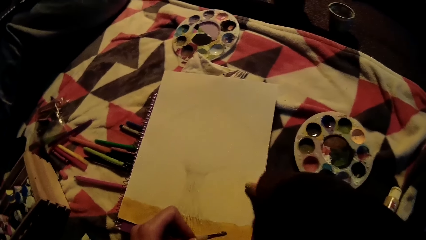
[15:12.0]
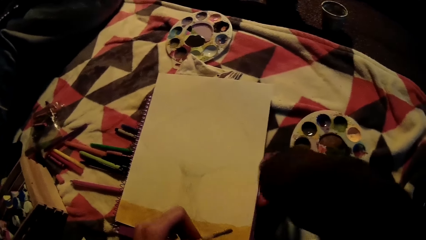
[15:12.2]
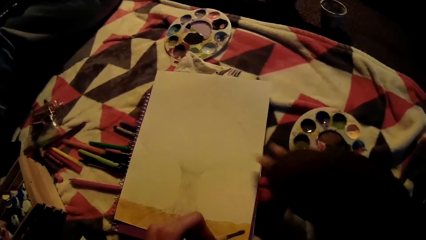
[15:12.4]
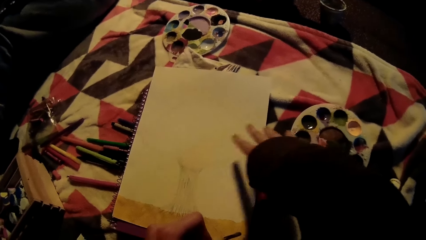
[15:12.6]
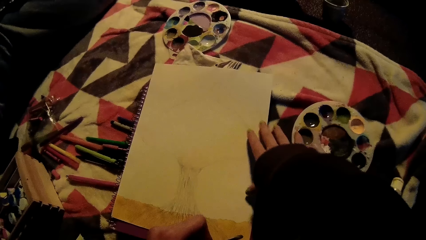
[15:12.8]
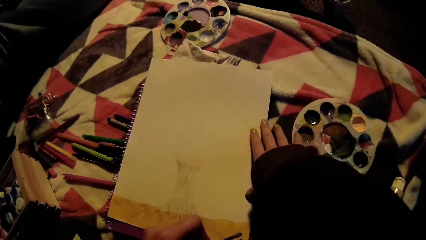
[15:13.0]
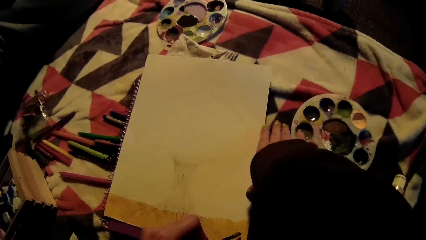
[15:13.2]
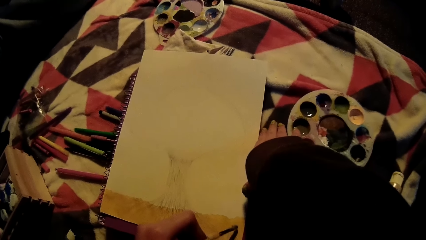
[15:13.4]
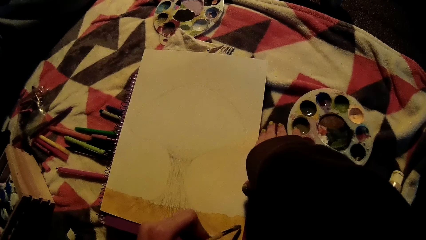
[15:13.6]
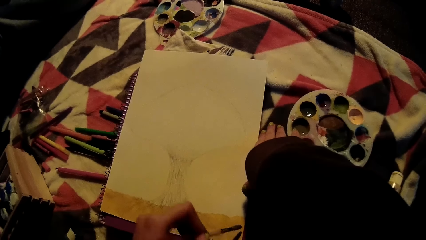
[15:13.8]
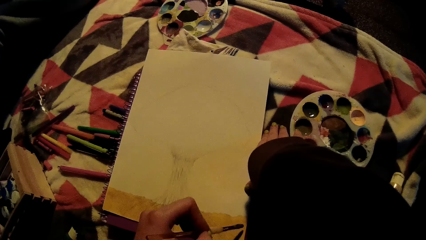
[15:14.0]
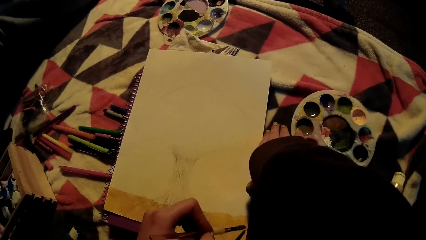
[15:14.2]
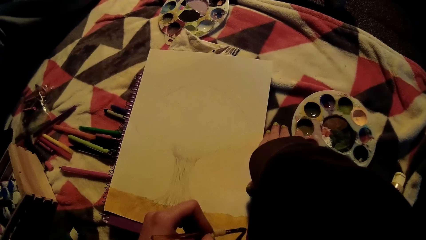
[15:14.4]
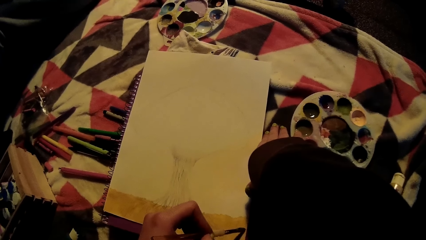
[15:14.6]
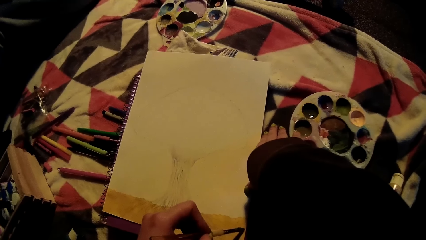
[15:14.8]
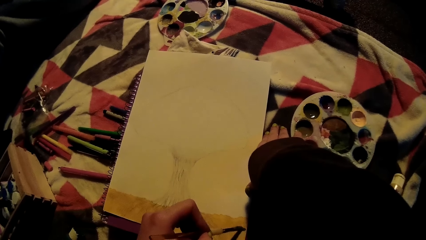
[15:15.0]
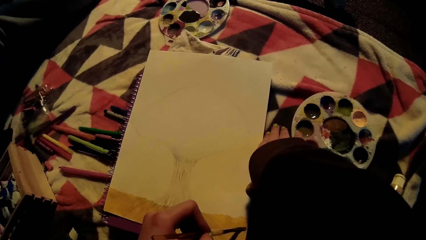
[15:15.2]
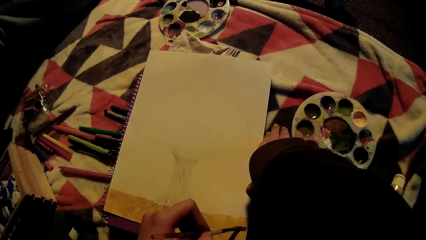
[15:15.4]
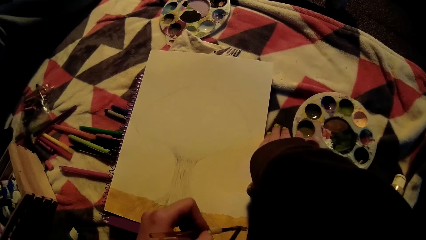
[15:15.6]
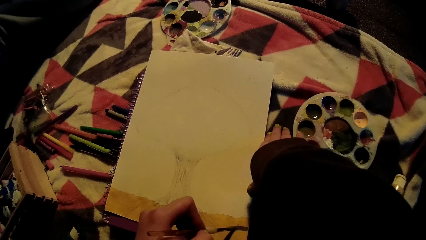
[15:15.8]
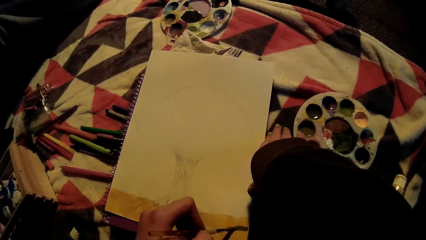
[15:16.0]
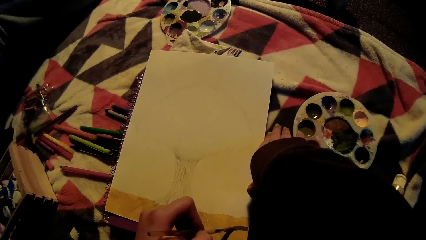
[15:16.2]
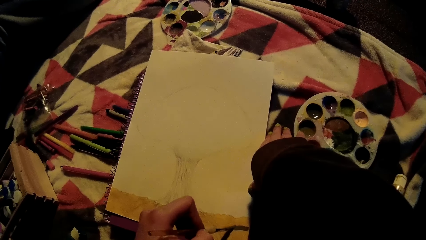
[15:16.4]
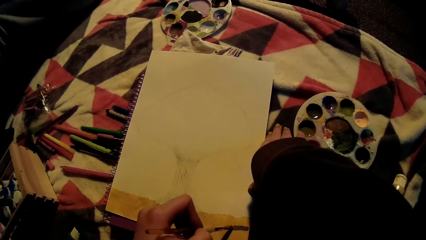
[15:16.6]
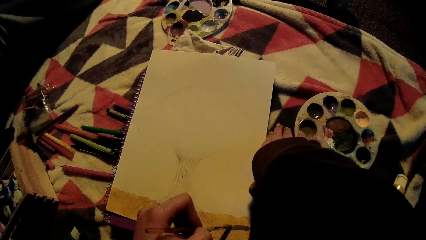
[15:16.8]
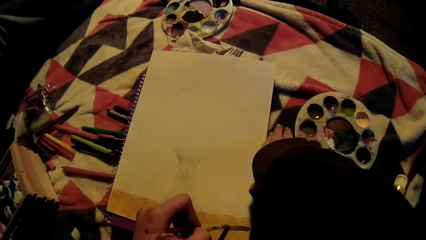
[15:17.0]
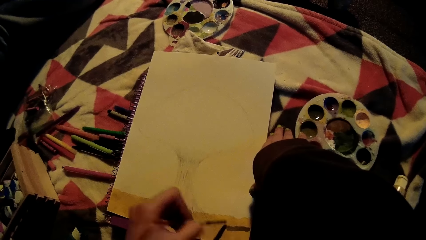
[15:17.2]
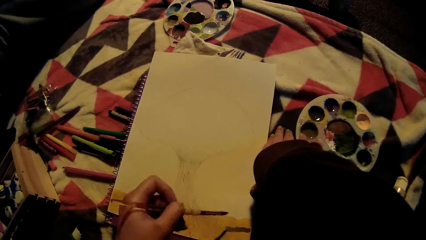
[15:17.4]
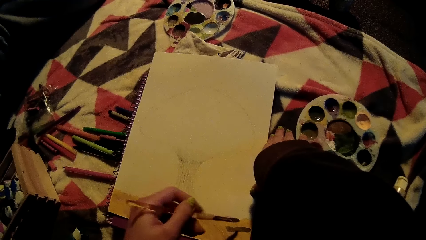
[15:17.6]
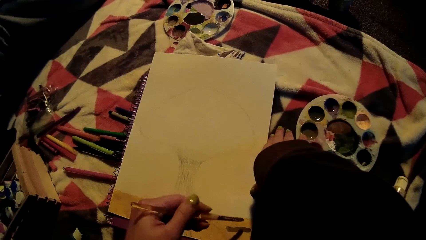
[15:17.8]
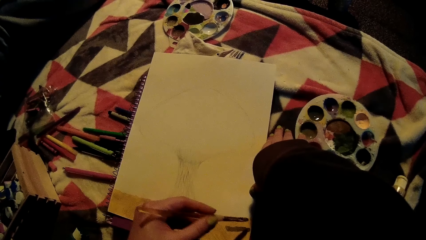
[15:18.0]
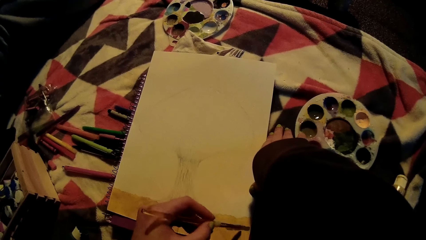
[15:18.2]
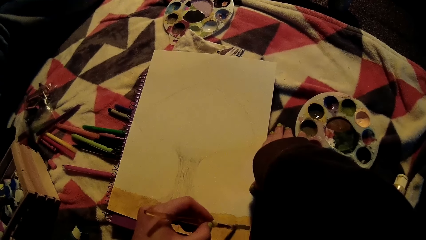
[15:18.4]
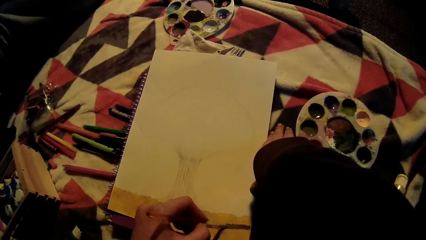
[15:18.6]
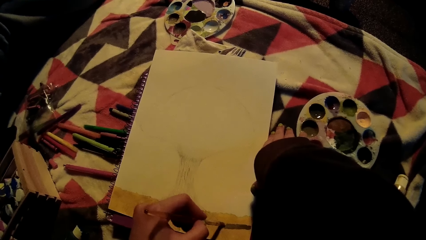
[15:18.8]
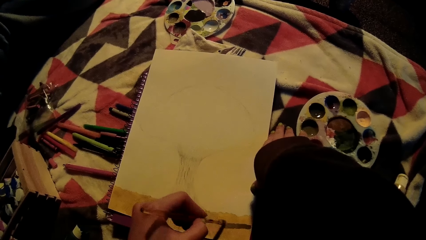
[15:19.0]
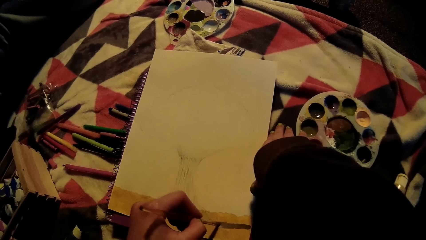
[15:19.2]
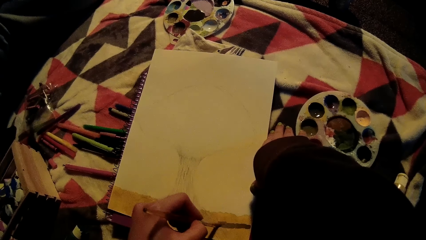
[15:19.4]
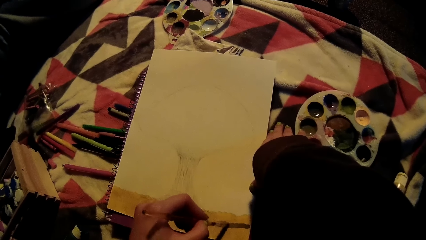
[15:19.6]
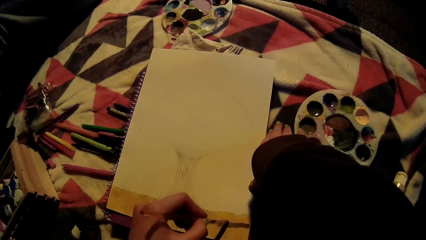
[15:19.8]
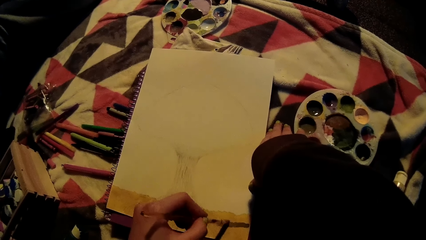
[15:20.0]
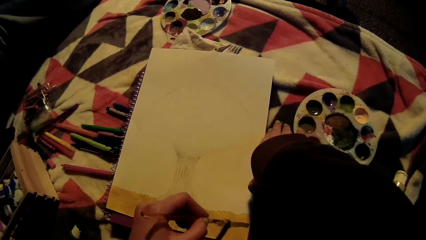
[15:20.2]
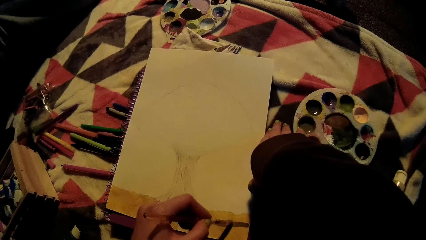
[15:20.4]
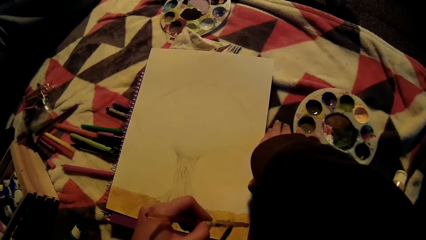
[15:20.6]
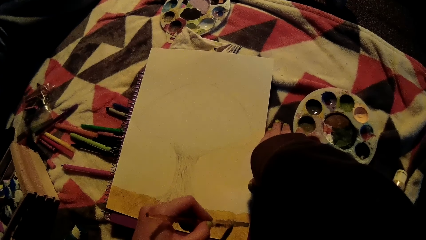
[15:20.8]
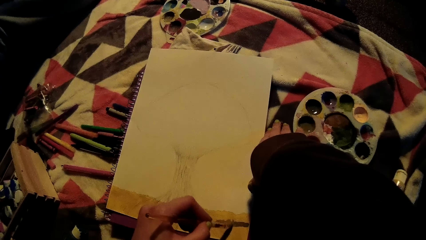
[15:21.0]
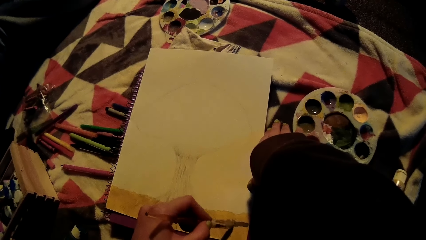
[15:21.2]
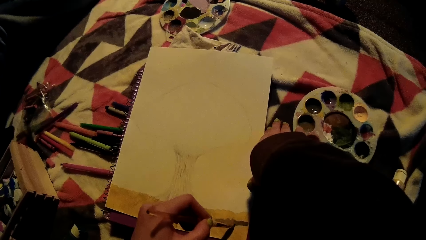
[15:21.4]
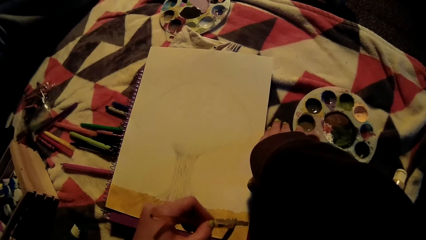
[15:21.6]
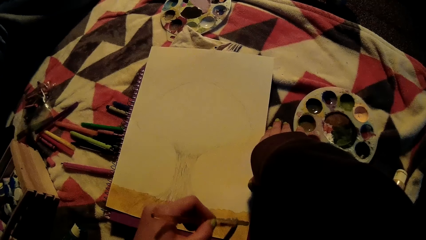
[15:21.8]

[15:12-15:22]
The camera wearer paints on the drawing book on the bed with a brush in her left hand. She touches the book and colors in the book.

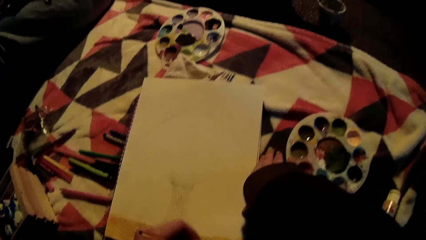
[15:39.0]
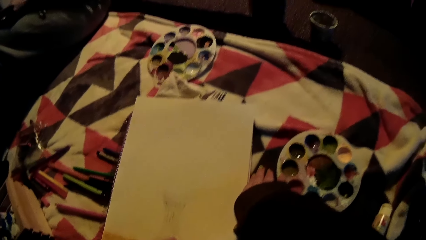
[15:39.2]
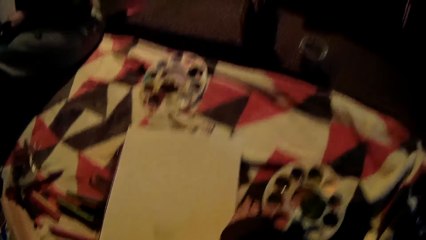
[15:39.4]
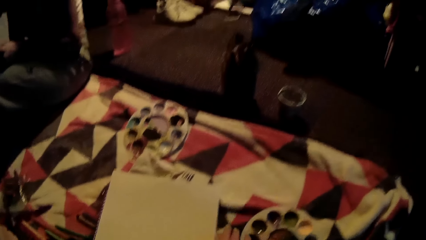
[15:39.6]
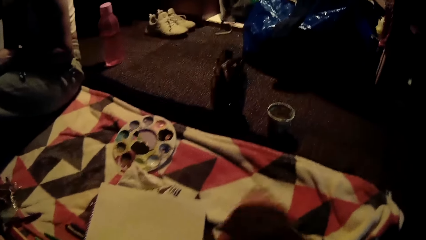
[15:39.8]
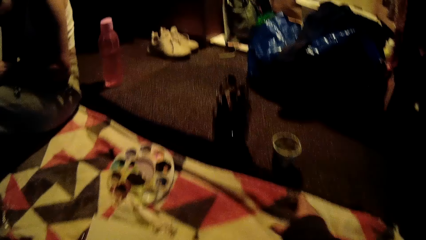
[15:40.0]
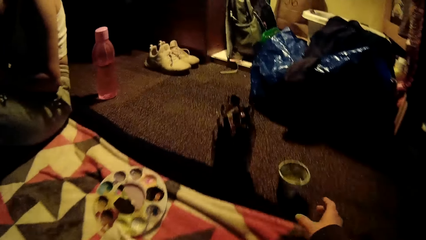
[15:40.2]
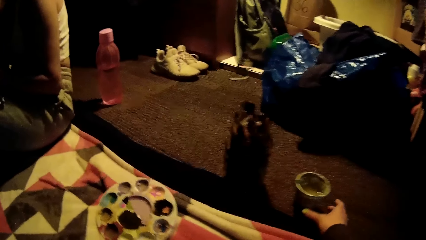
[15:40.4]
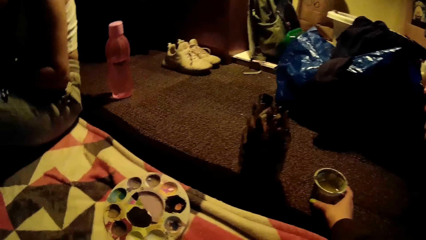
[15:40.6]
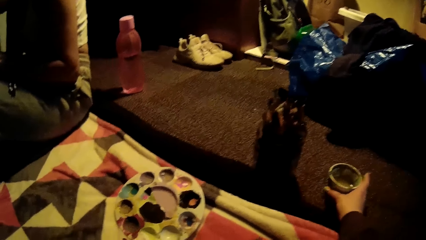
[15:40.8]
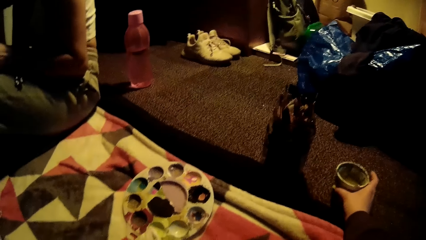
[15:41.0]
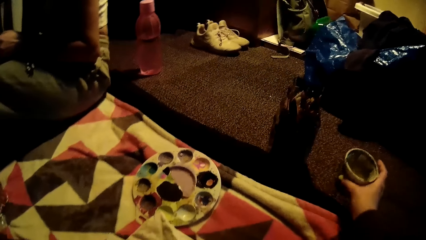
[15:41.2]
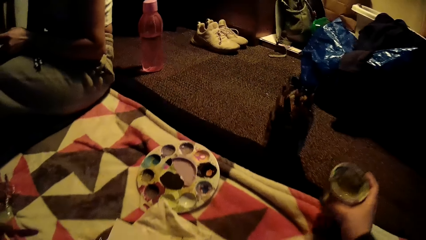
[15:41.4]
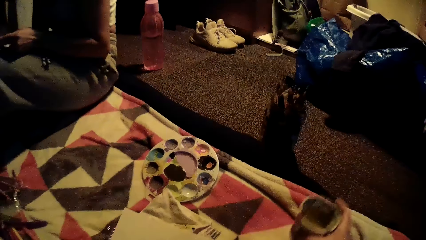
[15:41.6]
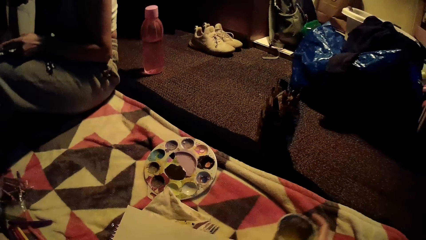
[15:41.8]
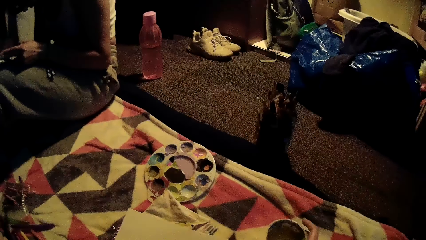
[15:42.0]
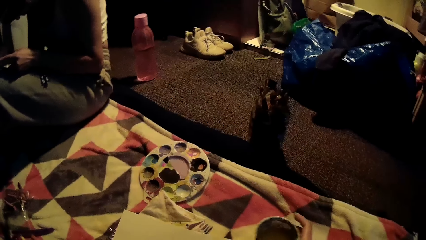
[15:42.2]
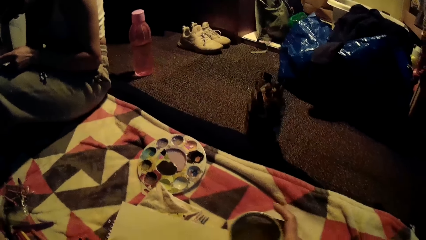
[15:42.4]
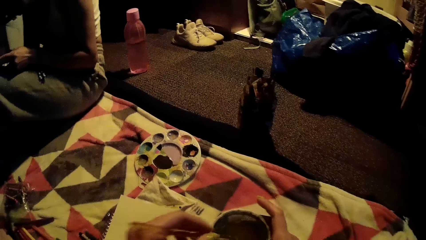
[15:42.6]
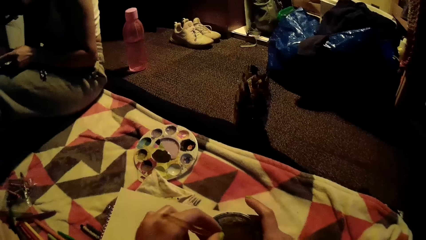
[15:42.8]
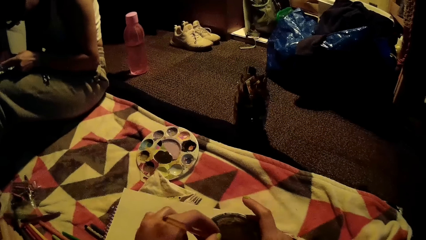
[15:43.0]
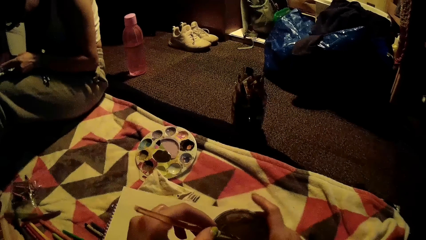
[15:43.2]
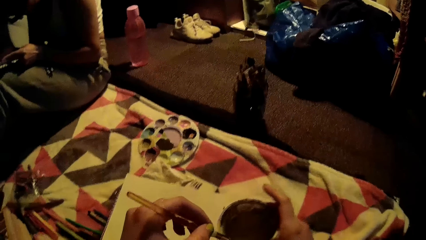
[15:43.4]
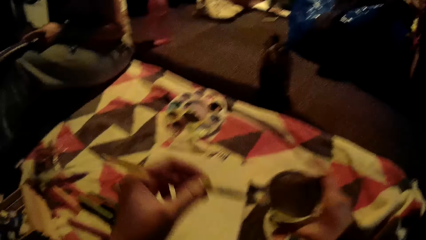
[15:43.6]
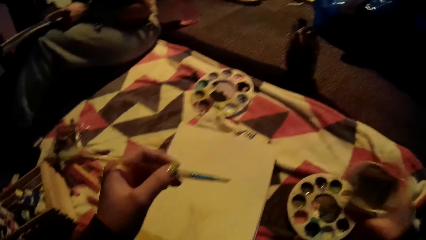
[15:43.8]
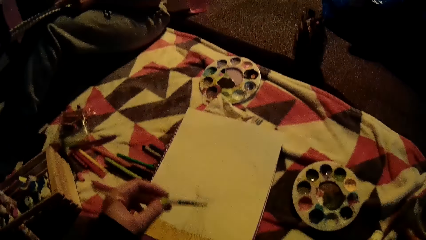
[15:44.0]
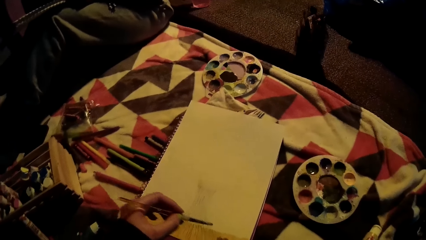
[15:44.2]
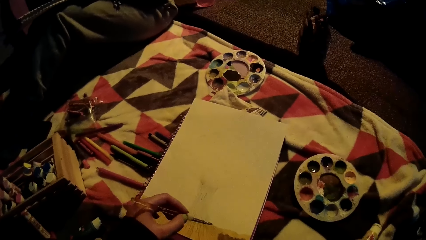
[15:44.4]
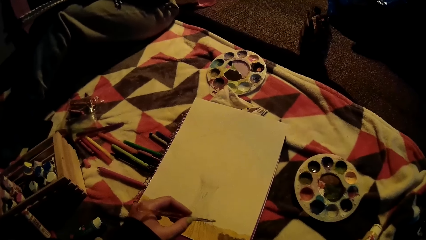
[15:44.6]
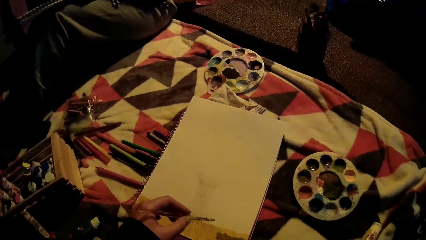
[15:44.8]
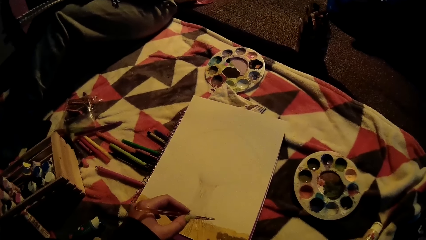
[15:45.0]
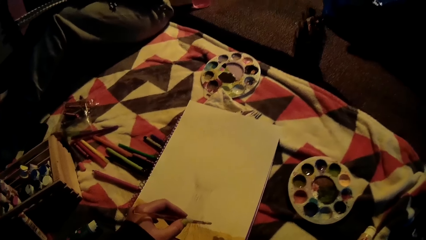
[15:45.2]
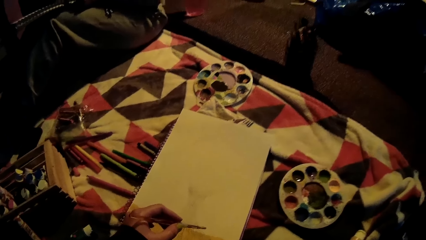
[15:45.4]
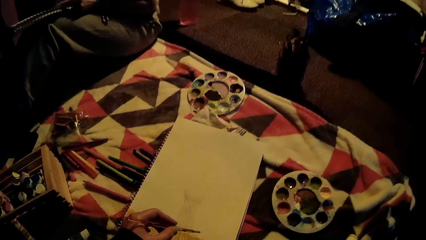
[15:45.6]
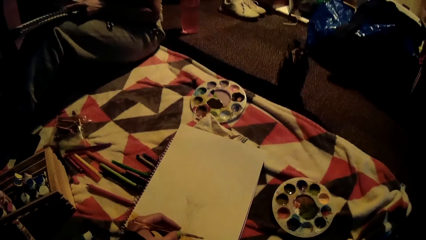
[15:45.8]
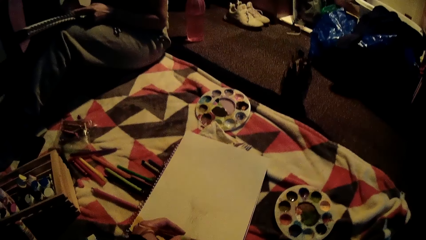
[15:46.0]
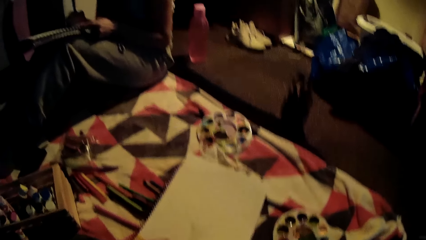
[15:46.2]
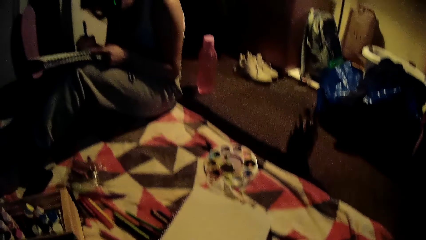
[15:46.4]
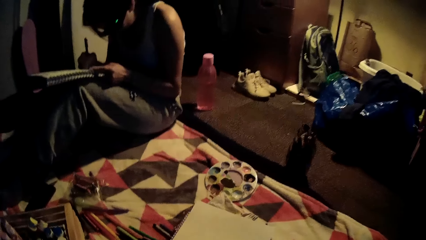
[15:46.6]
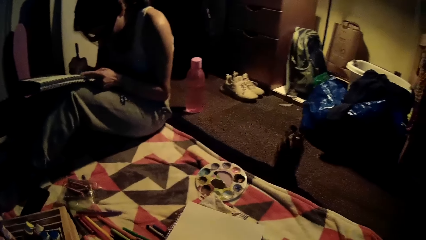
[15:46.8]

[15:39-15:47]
The camera wearer takes a paint cup from the floor with her right hand. She takes some paint from the paint cup with the brush in her left hand. She colors in the book.
